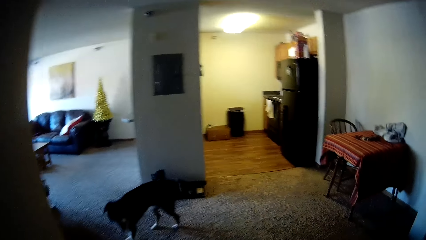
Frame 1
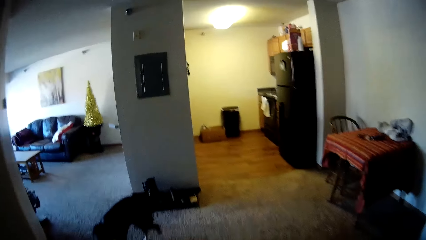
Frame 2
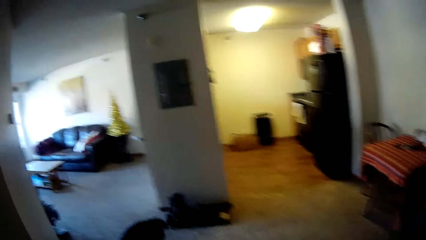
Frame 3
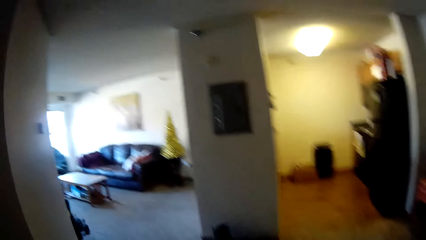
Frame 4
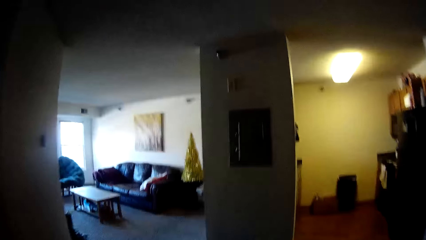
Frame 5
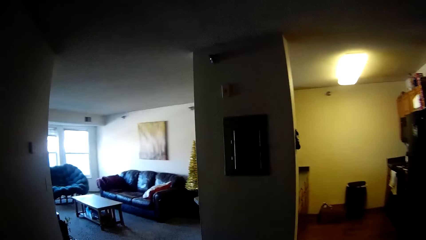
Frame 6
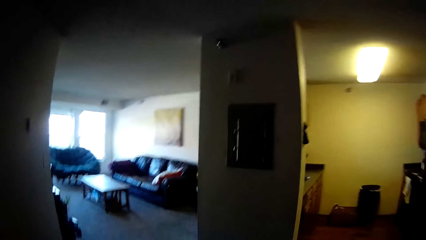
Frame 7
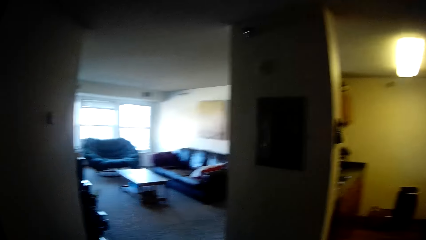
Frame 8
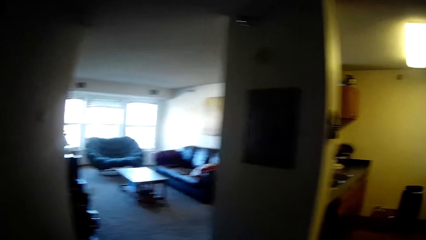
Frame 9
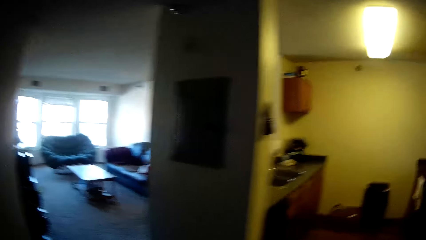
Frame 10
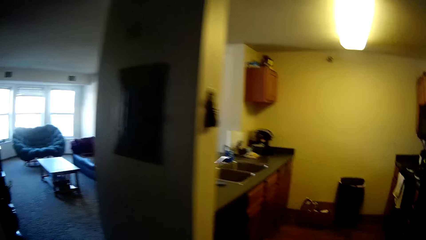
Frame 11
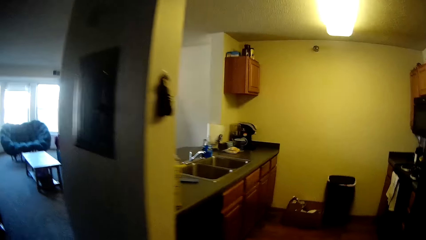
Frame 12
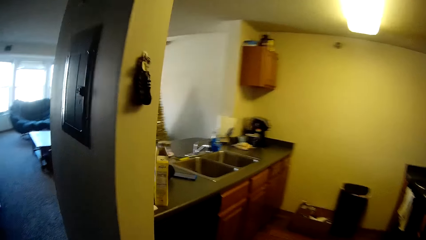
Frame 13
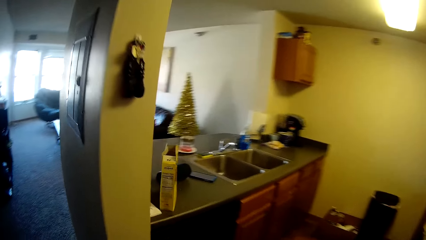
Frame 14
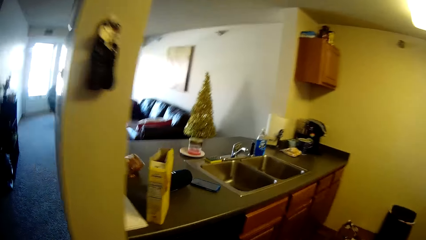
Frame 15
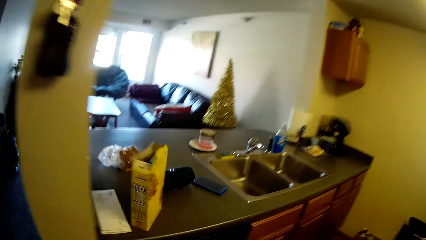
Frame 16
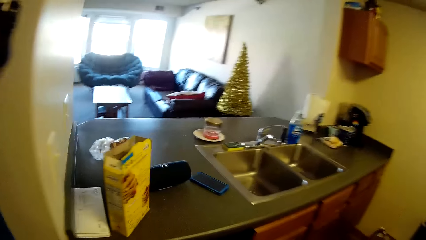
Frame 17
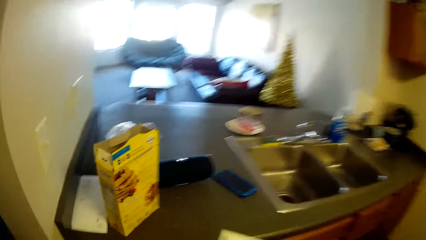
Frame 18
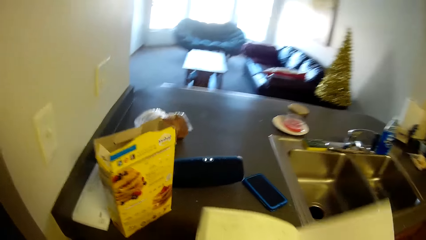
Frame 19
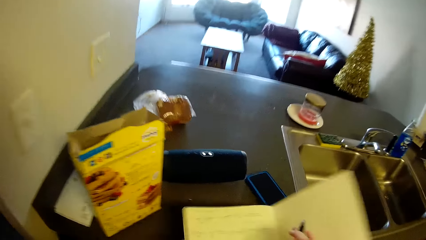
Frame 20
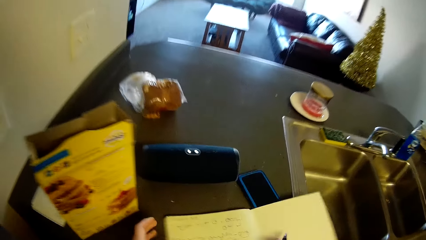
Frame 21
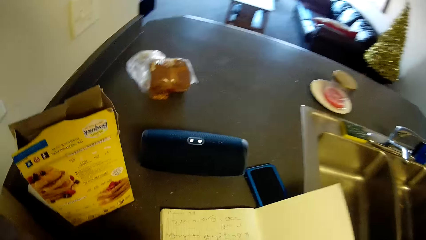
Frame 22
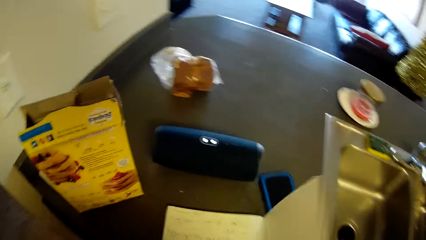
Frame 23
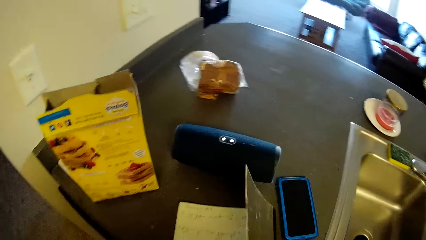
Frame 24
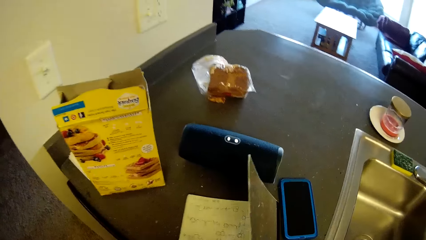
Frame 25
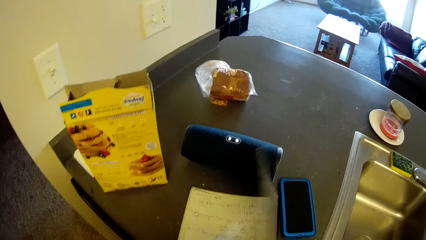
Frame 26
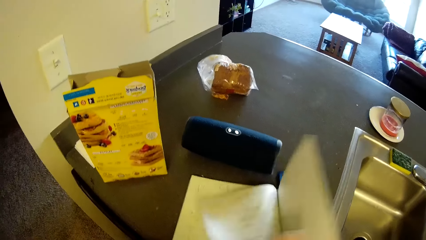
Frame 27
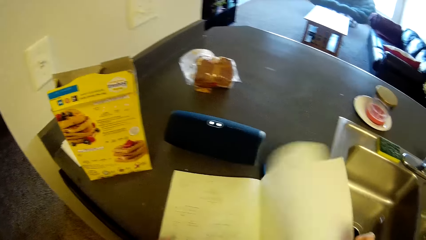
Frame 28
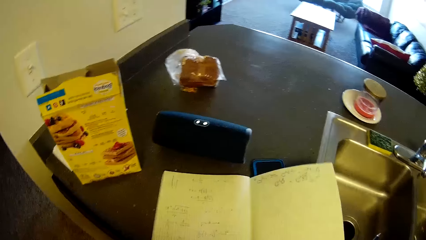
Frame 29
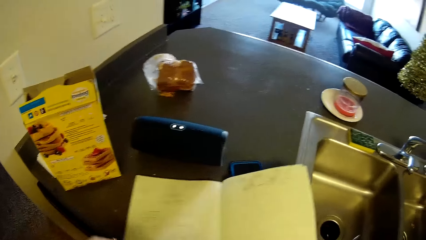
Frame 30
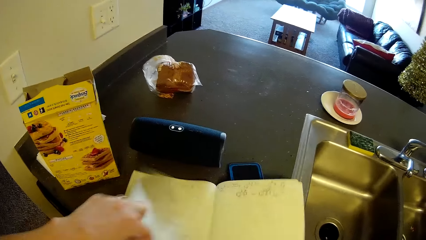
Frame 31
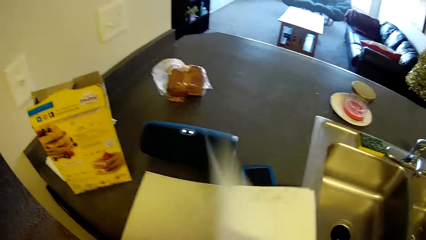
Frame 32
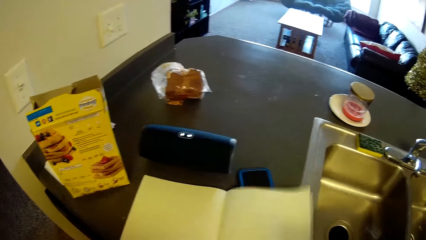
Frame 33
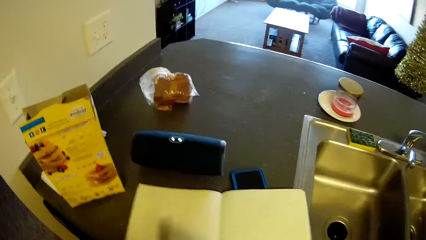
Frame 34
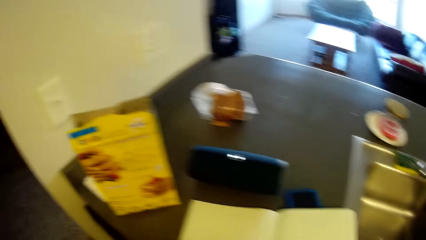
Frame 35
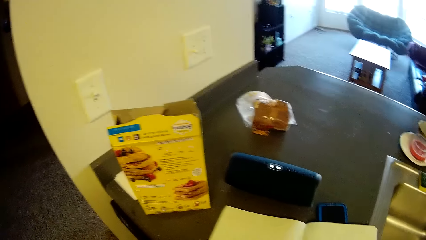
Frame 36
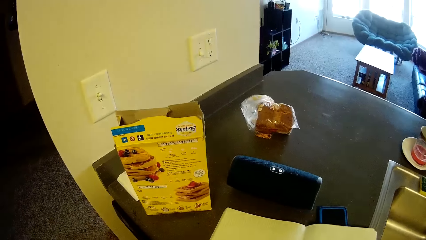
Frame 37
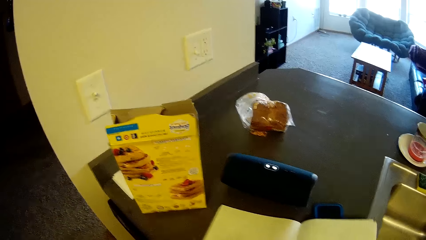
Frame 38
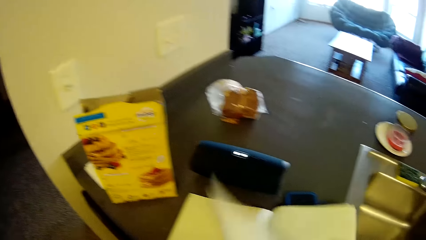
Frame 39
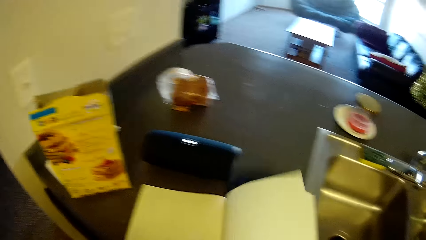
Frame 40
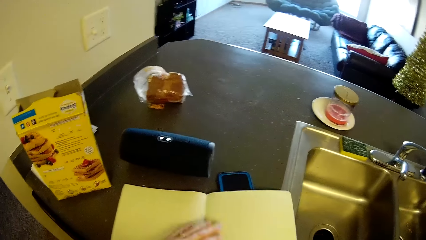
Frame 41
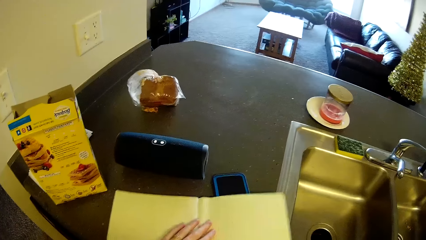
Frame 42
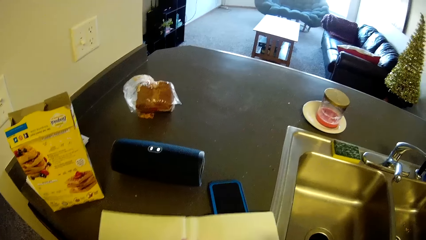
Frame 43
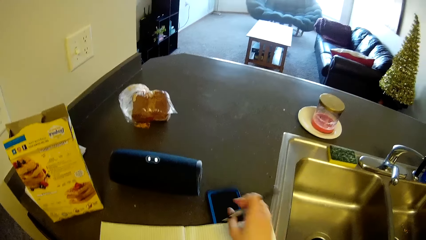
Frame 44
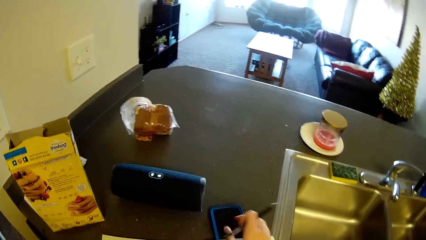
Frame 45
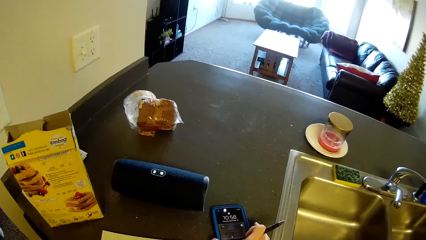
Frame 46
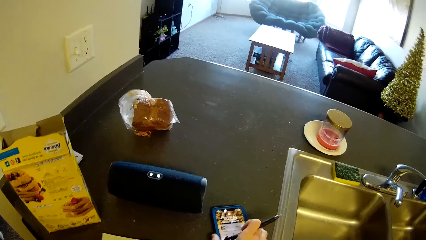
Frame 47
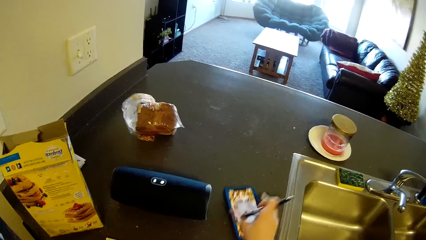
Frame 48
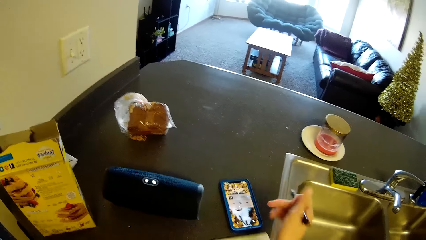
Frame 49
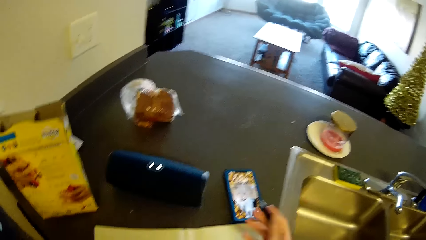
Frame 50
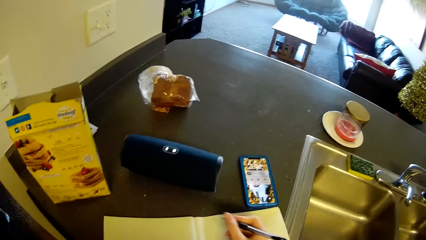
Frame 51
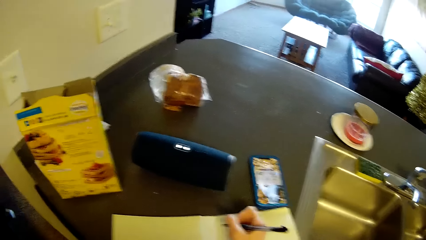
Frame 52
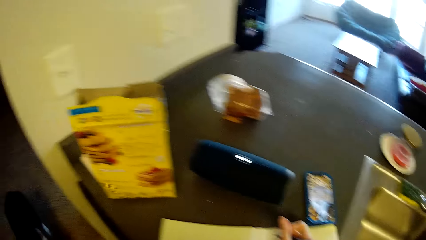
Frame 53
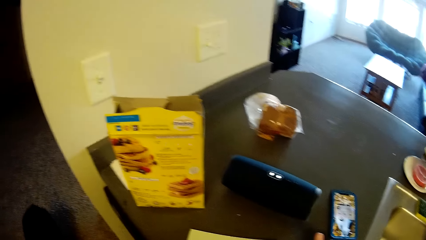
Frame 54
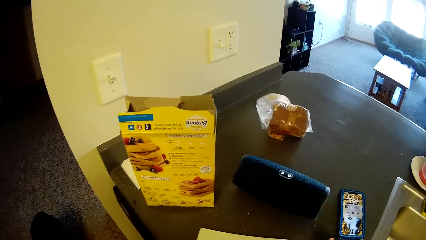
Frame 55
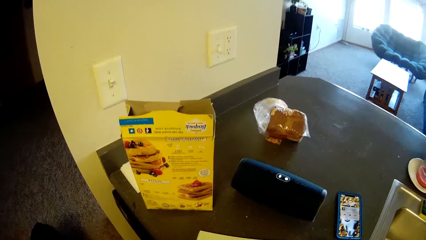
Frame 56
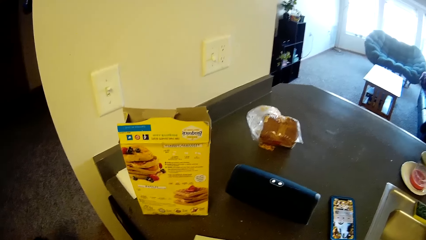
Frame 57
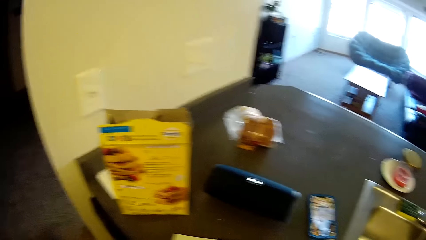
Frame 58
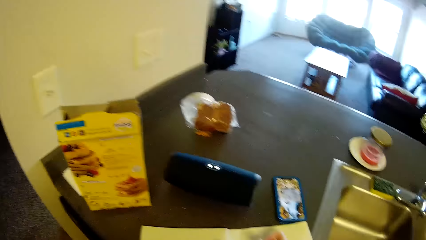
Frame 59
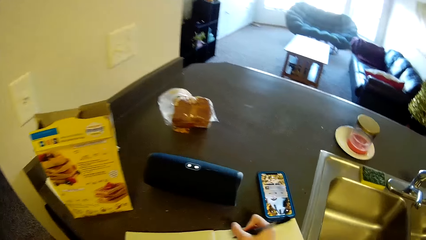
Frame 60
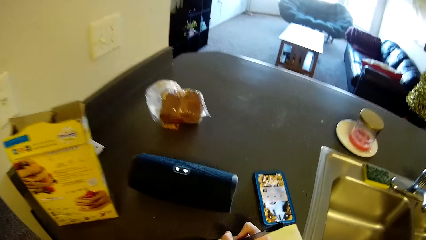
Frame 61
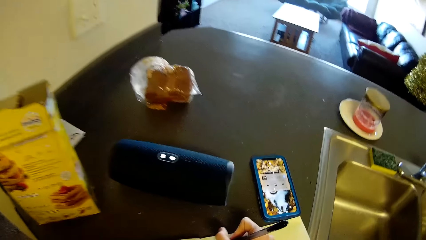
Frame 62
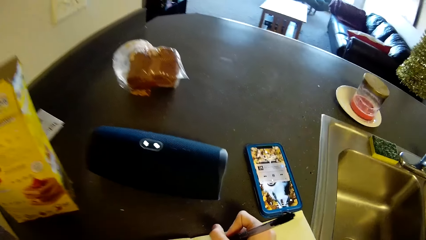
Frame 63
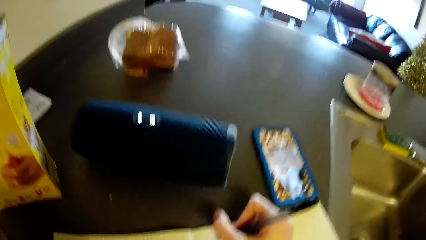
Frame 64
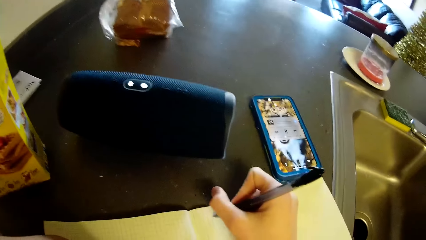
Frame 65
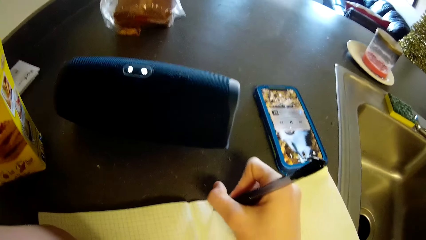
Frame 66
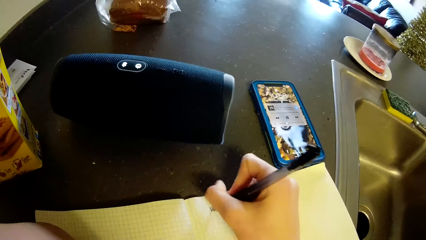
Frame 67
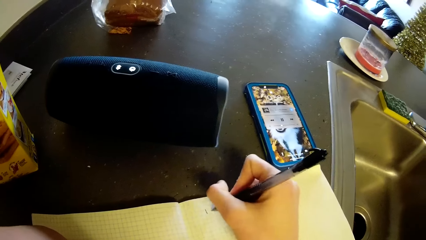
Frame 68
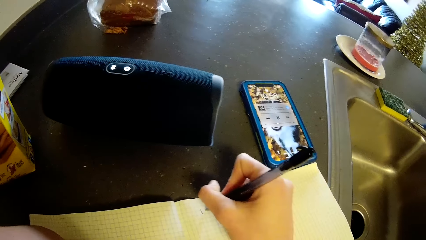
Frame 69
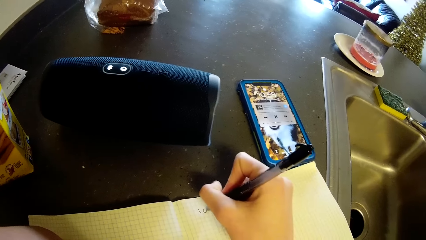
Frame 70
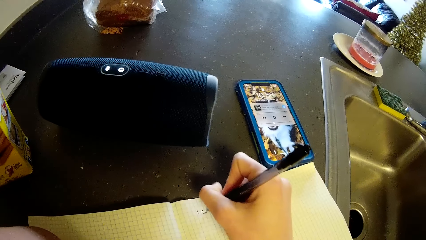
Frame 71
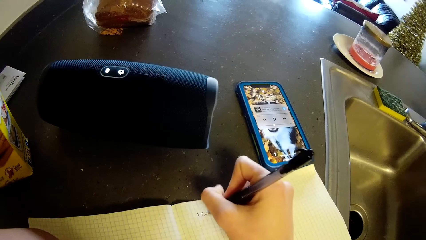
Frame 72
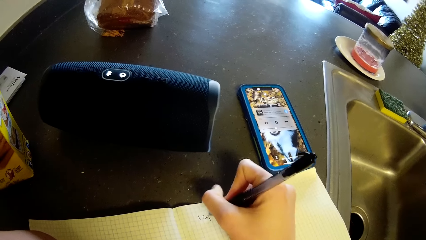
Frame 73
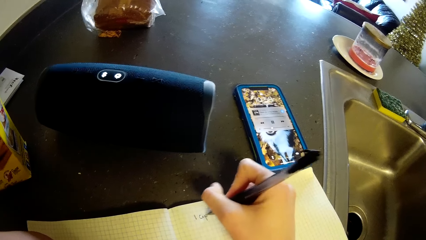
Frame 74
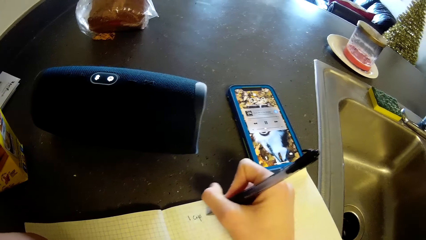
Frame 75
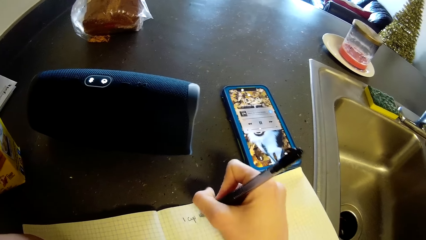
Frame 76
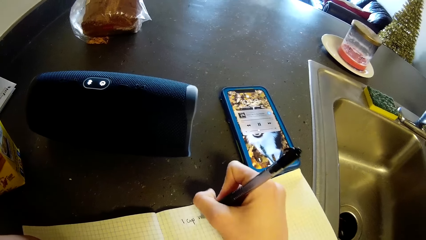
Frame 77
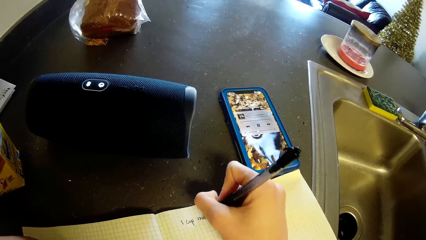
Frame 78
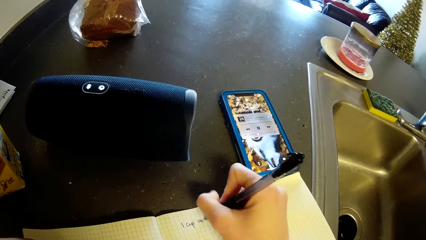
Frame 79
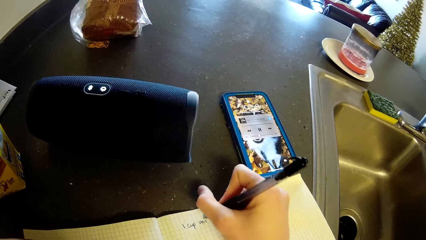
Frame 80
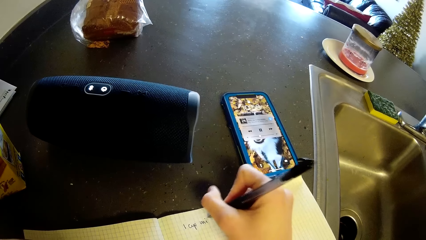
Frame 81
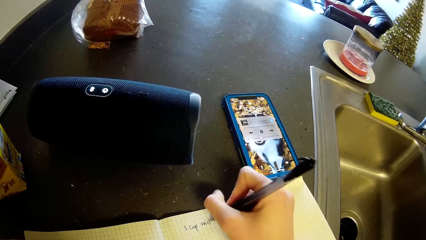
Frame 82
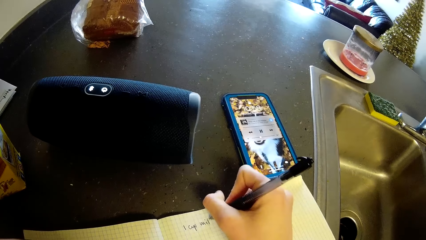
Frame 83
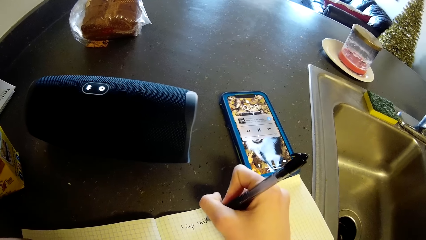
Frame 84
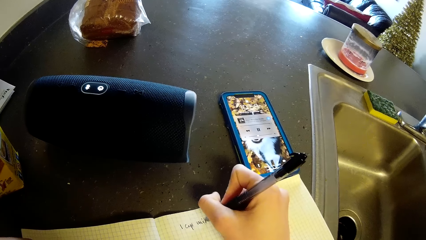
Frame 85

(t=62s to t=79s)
The camera wearer walks towards a kitchen. She enters into the kitchen. She puts the book on the countertop. She opens the book in her hand on the kitchen table. She flips through the pages of the book. She shifts a phone on the kitchen table with her right hand. She operates her phone. She writes on the book with the pen in her right hand.
